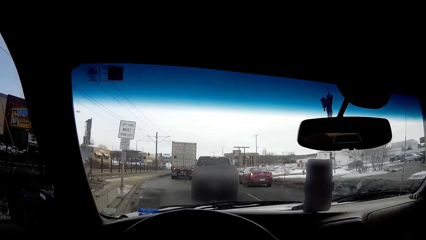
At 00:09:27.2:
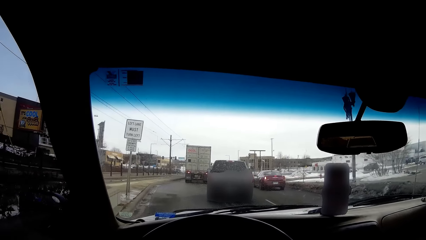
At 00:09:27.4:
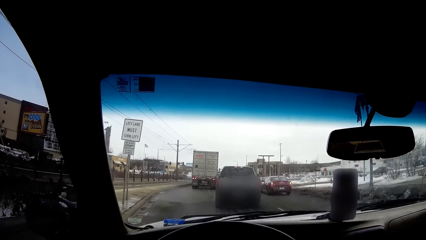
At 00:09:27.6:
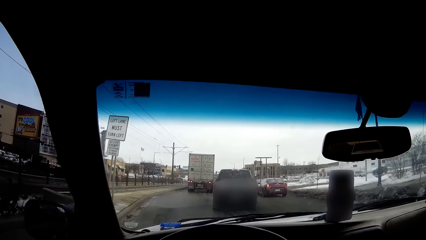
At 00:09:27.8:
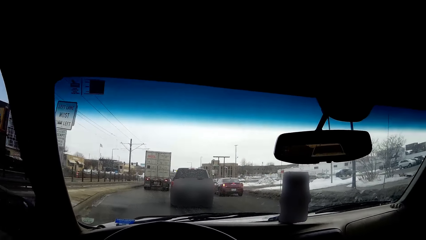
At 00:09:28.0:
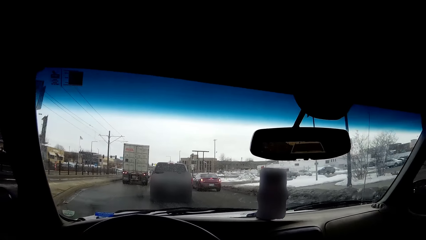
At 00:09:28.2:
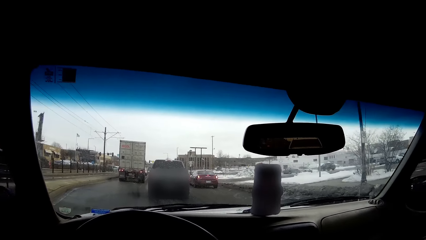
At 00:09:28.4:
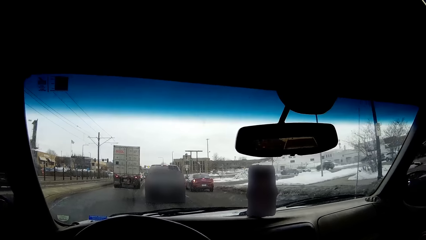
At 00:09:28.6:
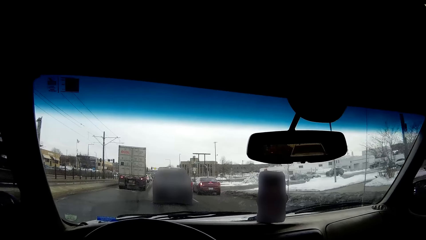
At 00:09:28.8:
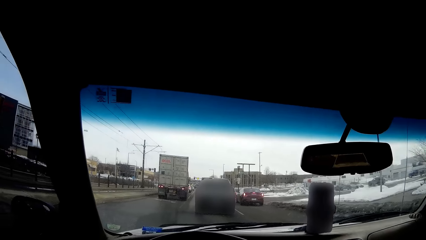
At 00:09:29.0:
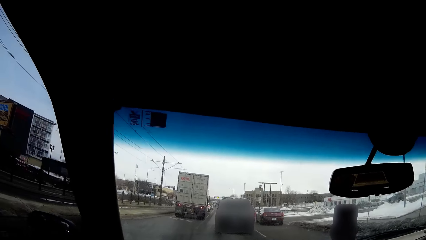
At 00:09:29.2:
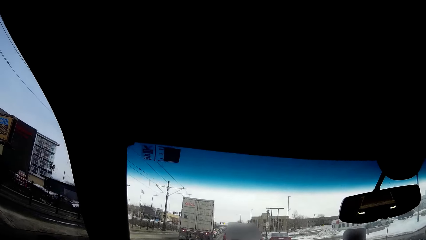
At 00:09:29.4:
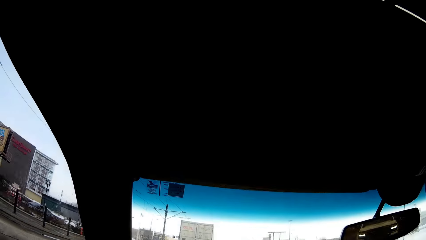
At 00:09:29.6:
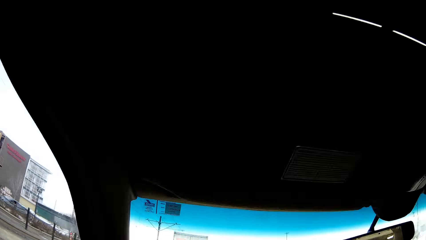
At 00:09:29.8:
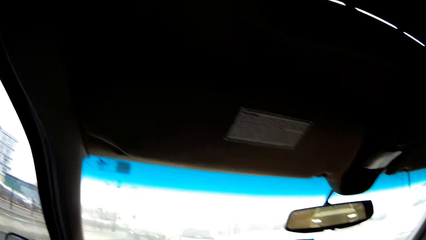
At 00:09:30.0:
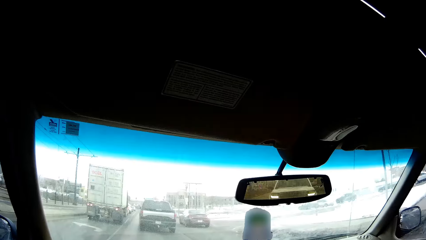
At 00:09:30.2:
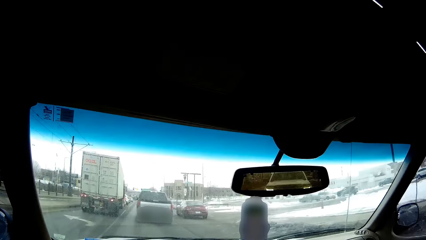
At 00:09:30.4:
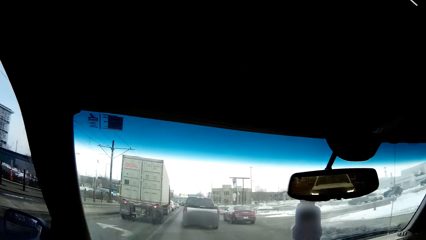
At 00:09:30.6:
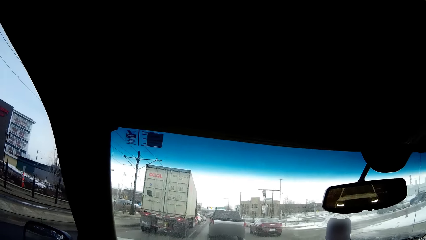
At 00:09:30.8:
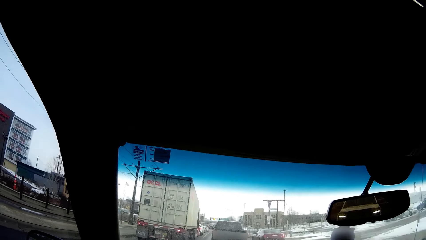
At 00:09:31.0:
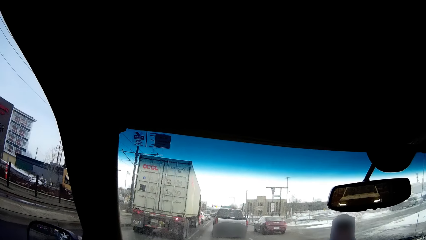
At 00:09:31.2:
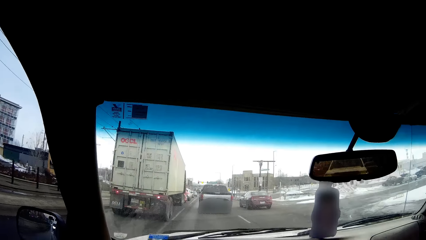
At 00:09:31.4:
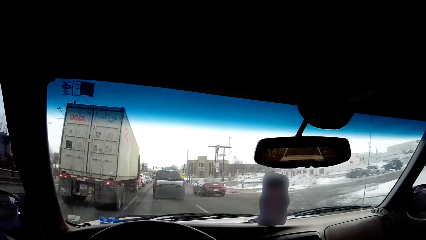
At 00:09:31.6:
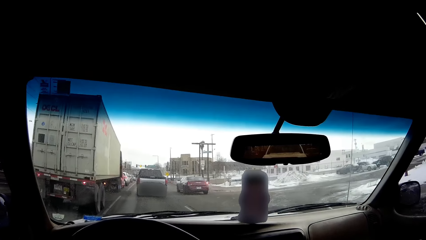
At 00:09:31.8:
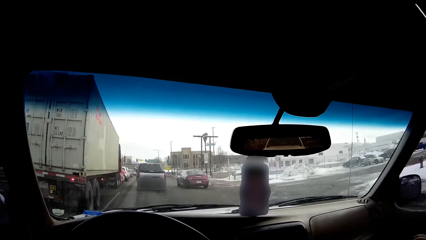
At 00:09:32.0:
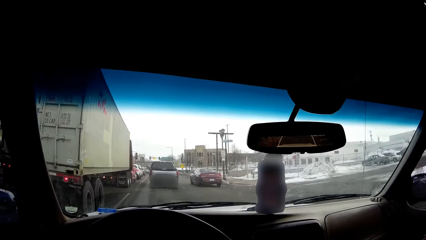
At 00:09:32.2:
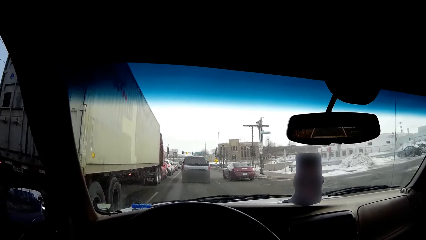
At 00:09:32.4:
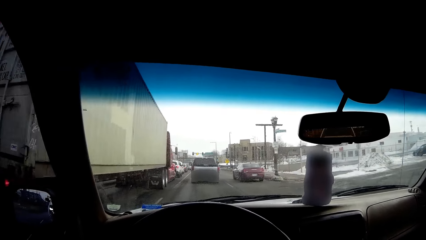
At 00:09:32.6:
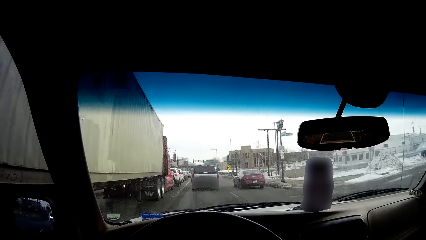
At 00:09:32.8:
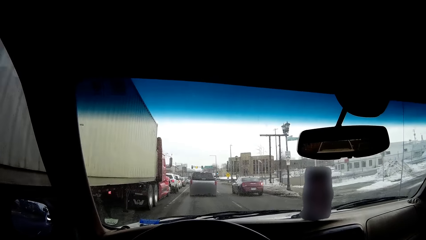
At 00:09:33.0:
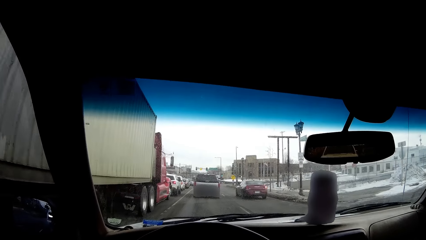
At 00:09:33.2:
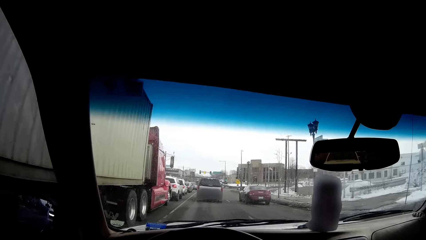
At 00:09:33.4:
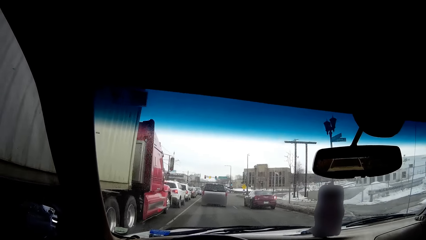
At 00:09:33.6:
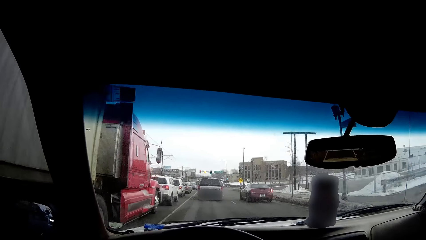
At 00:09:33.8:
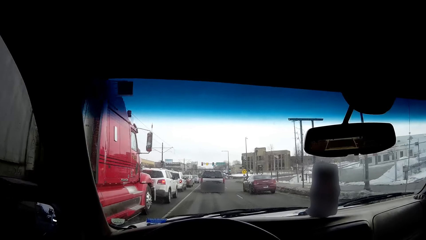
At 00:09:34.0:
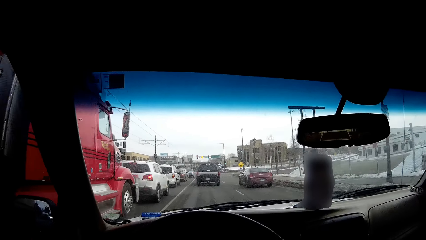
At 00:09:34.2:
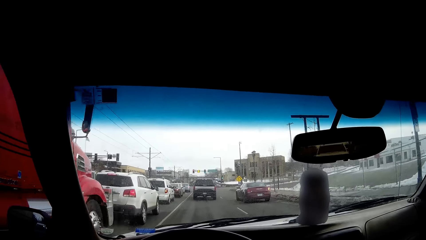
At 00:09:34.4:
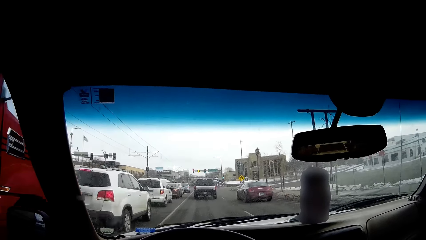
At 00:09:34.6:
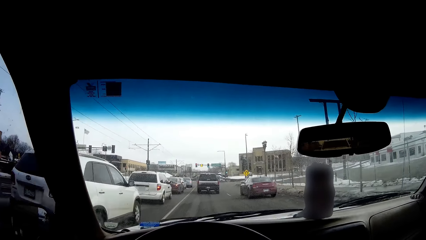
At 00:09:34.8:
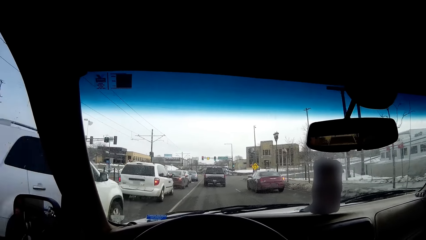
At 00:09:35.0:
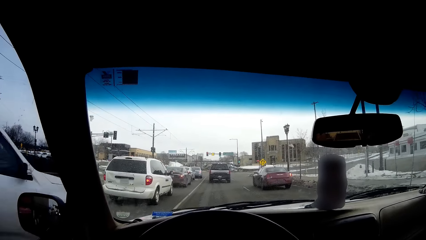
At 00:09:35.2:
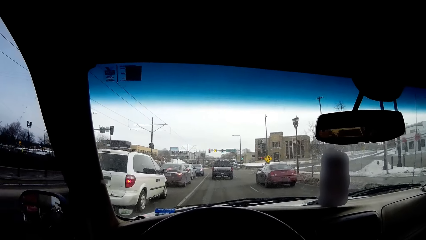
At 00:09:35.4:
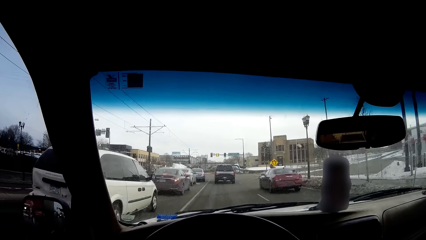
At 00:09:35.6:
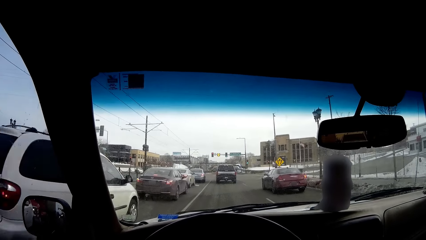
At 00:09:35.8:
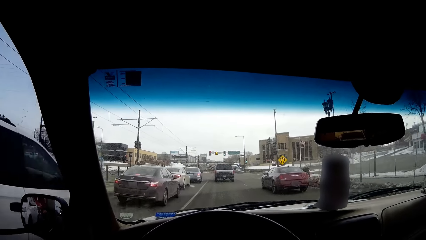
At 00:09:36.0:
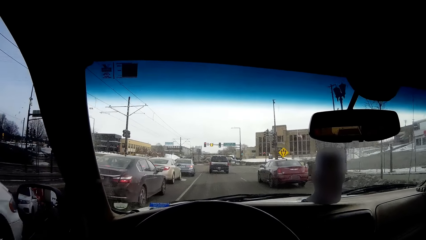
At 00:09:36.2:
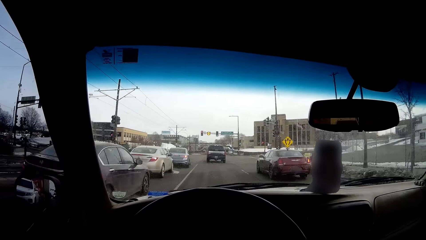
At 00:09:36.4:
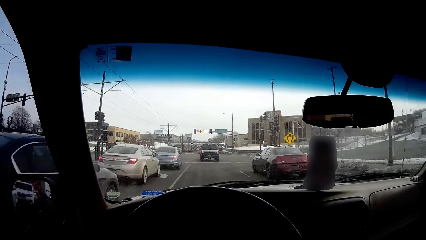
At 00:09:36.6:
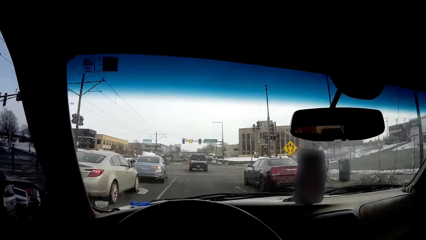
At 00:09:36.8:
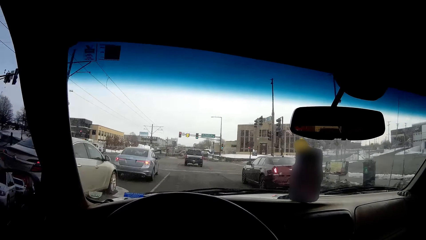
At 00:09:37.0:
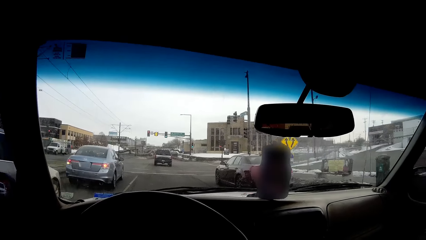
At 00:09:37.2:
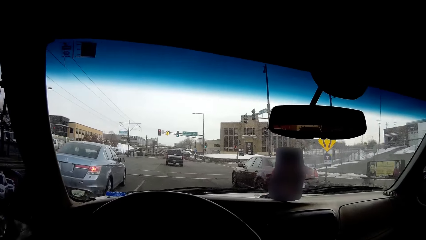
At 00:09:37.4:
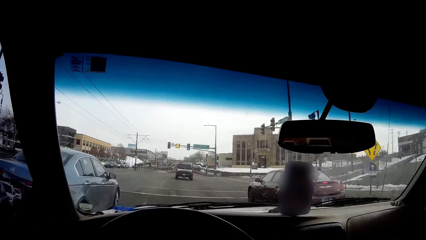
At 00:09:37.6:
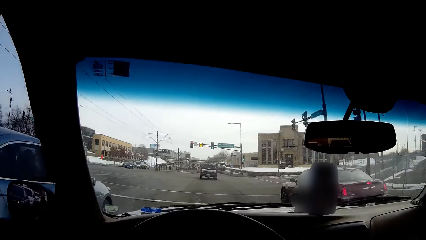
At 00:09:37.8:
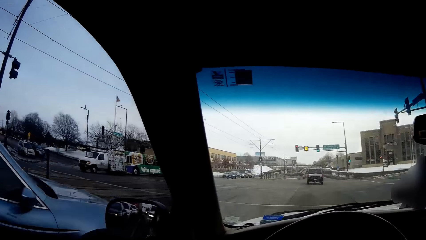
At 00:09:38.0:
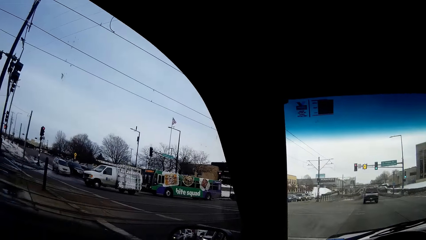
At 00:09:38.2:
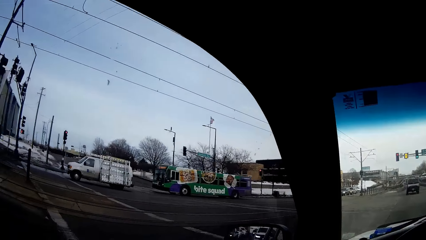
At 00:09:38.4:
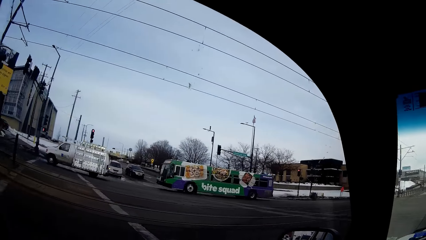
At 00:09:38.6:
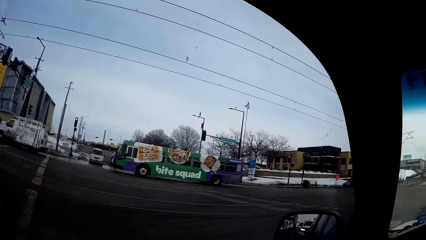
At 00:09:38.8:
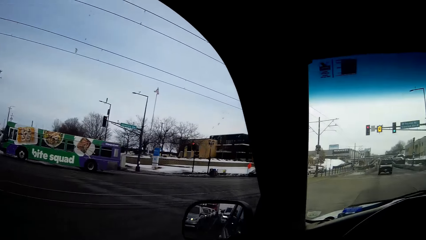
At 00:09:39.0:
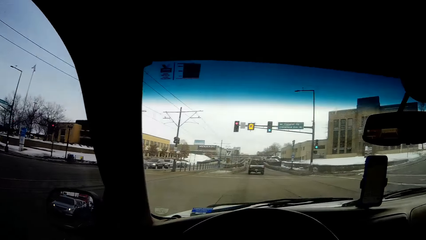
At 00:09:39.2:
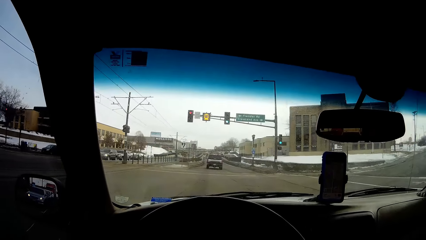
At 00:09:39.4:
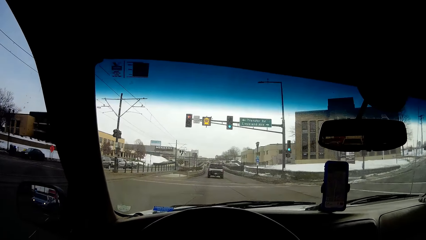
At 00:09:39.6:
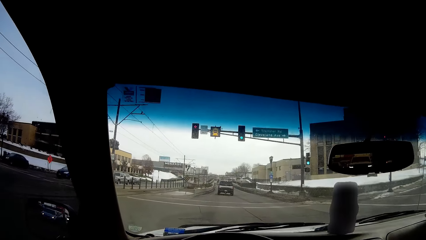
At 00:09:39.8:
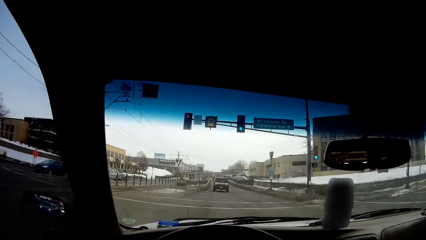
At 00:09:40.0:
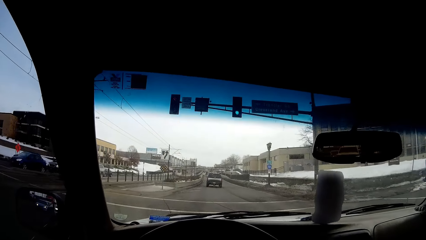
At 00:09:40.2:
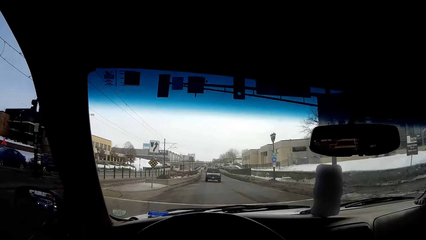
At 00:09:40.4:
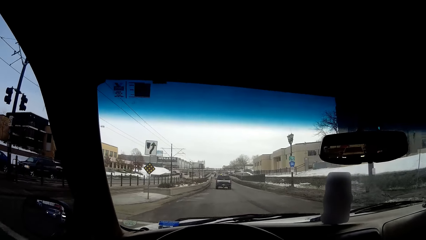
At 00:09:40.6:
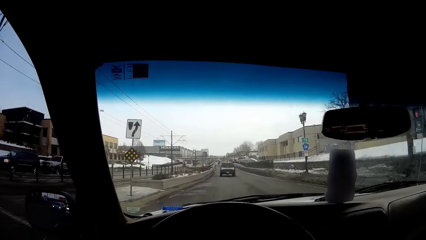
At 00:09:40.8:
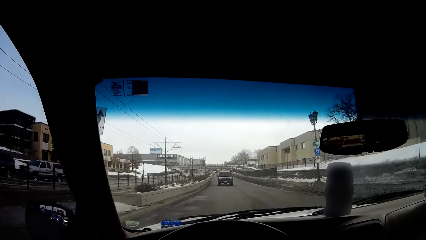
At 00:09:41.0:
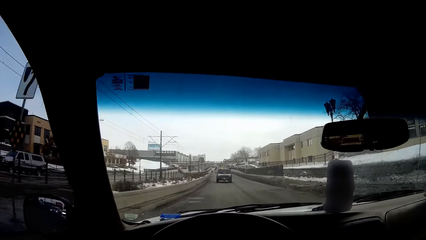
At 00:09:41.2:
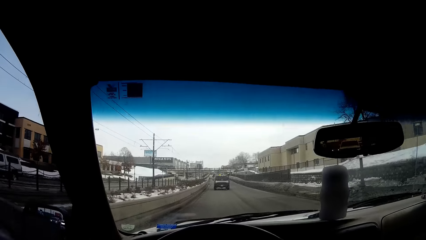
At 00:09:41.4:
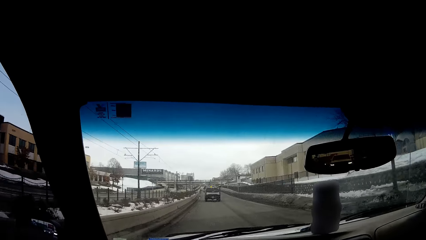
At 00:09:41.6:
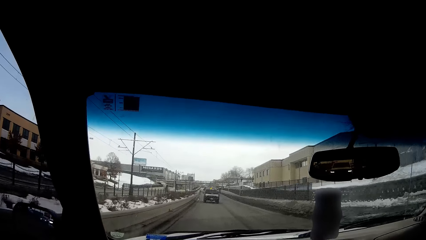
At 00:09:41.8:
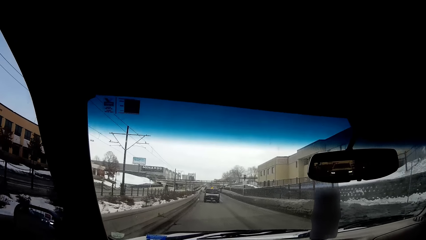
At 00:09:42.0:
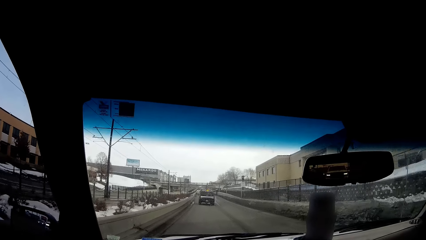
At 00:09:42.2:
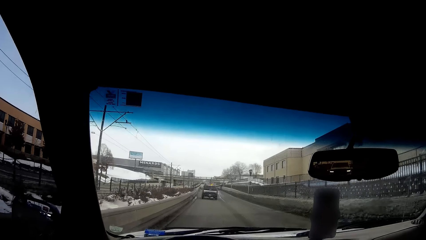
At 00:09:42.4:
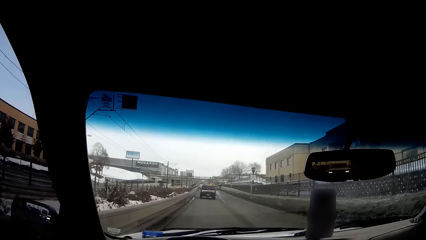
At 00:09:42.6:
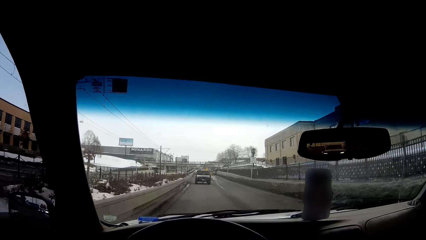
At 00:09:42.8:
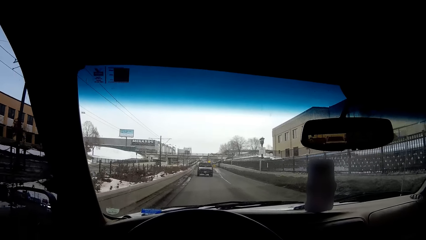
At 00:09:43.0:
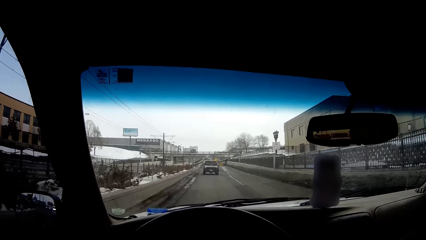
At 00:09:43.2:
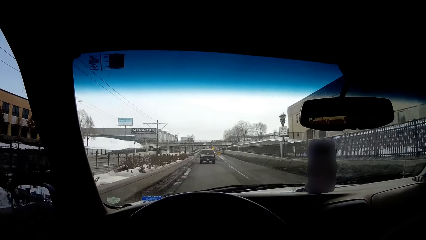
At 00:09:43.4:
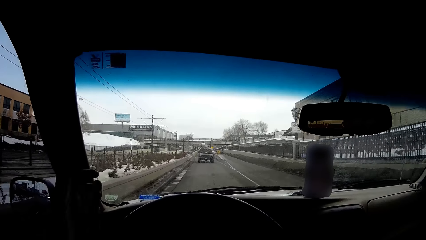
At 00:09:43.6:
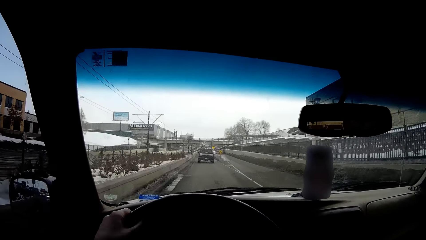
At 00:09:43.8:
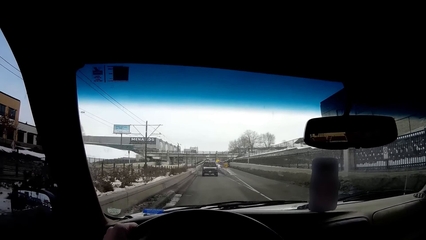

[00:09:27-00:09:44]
The camera wearer looks around the street. They drive a car.
